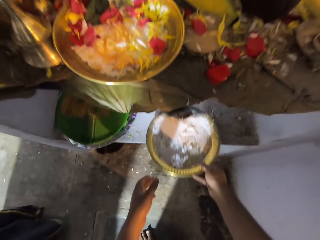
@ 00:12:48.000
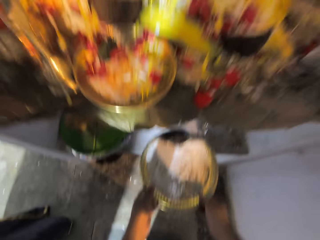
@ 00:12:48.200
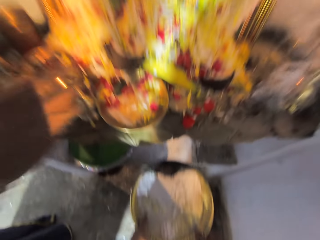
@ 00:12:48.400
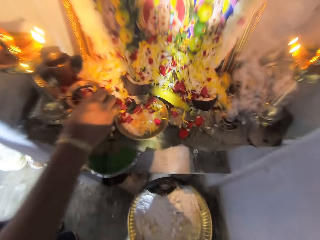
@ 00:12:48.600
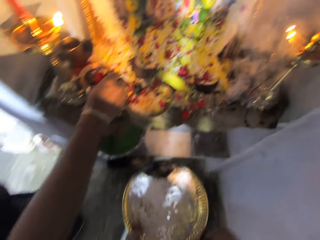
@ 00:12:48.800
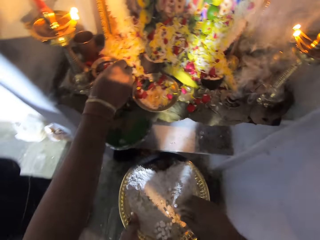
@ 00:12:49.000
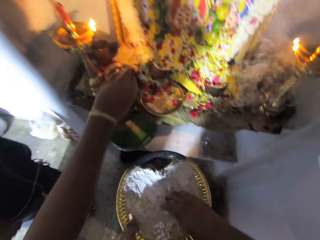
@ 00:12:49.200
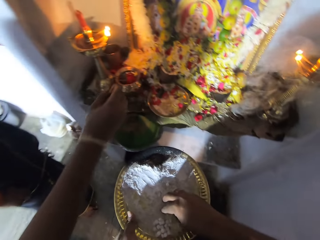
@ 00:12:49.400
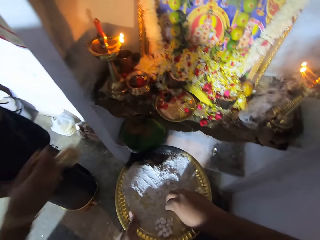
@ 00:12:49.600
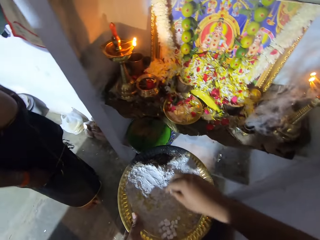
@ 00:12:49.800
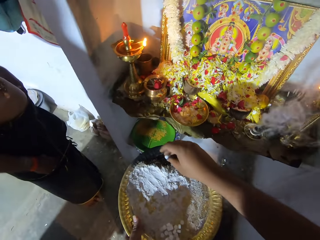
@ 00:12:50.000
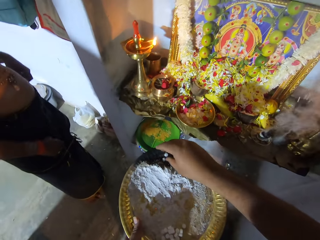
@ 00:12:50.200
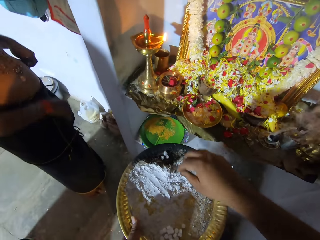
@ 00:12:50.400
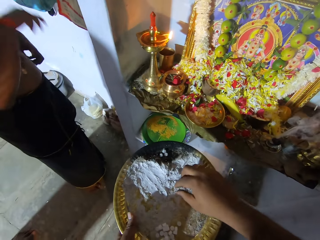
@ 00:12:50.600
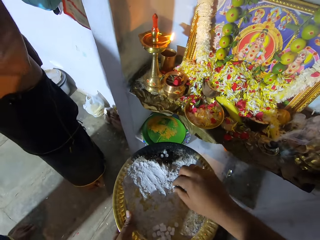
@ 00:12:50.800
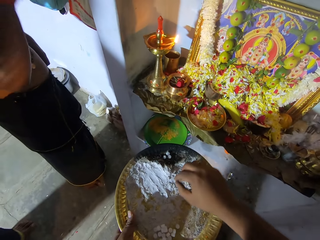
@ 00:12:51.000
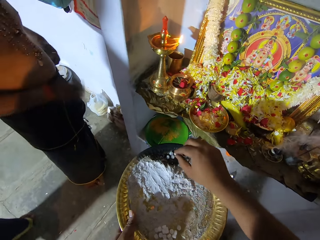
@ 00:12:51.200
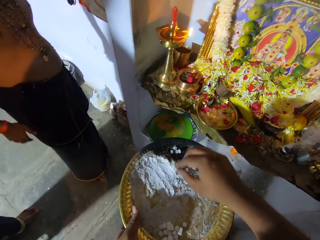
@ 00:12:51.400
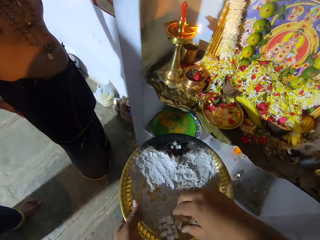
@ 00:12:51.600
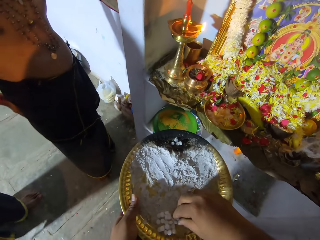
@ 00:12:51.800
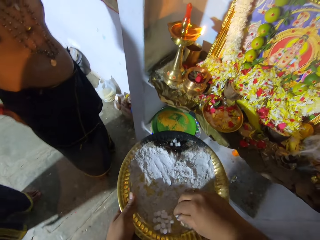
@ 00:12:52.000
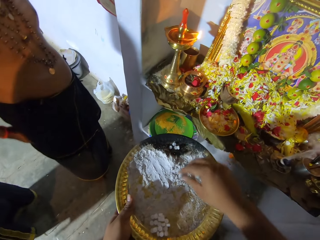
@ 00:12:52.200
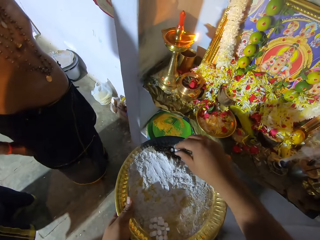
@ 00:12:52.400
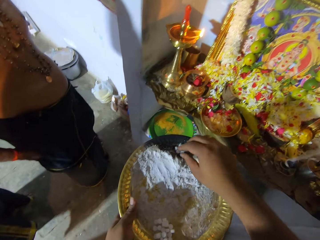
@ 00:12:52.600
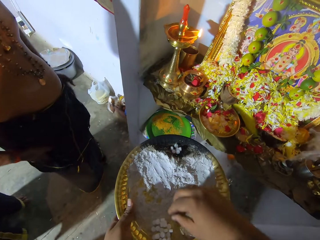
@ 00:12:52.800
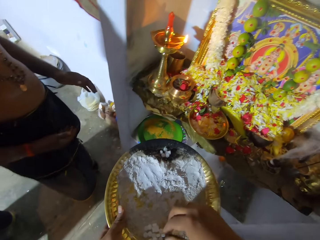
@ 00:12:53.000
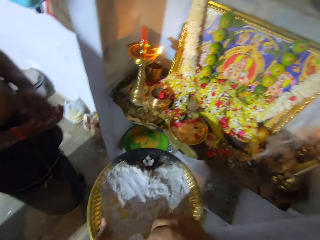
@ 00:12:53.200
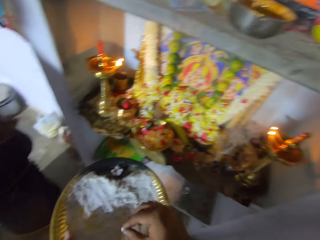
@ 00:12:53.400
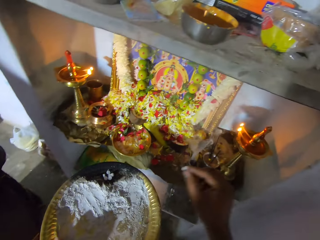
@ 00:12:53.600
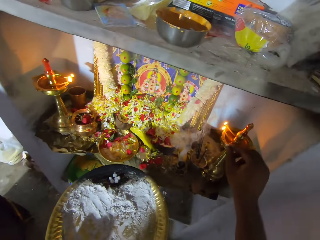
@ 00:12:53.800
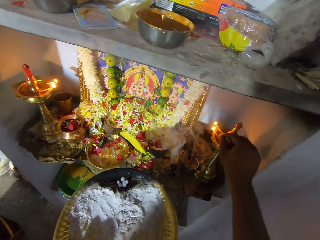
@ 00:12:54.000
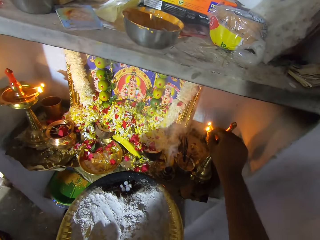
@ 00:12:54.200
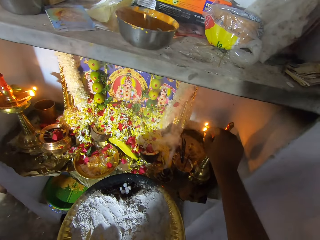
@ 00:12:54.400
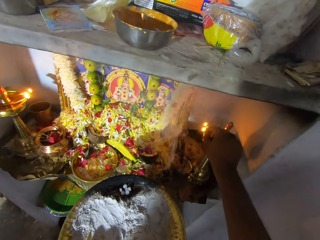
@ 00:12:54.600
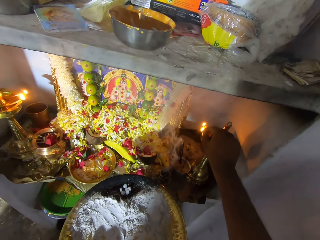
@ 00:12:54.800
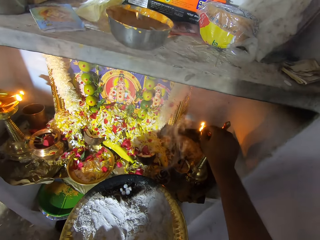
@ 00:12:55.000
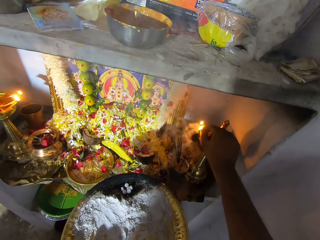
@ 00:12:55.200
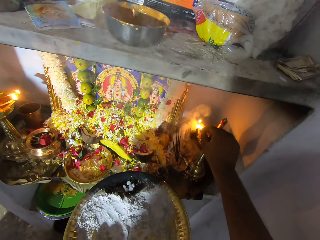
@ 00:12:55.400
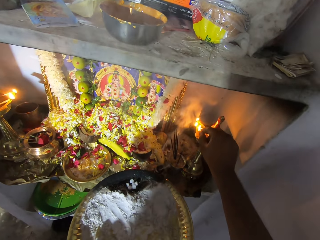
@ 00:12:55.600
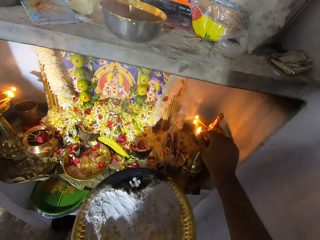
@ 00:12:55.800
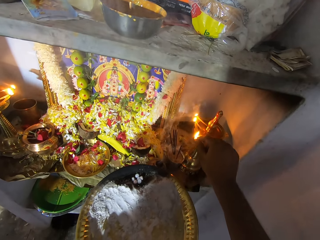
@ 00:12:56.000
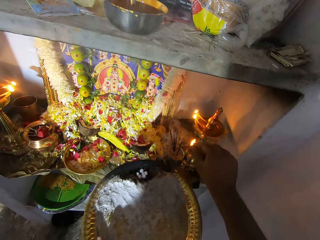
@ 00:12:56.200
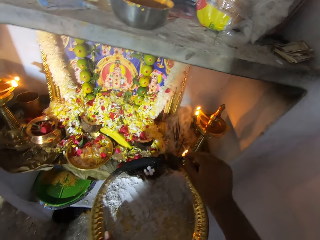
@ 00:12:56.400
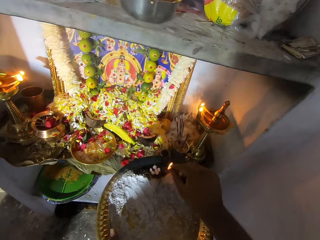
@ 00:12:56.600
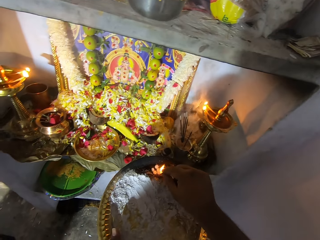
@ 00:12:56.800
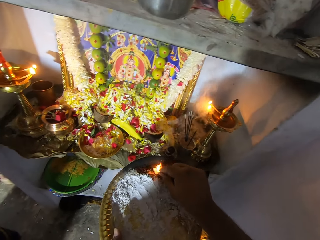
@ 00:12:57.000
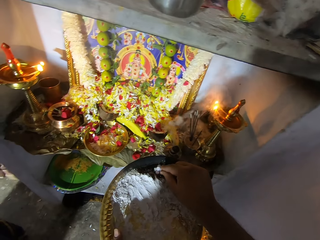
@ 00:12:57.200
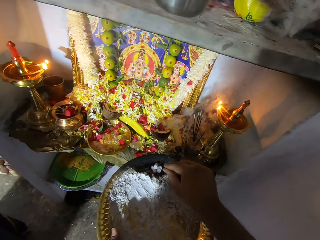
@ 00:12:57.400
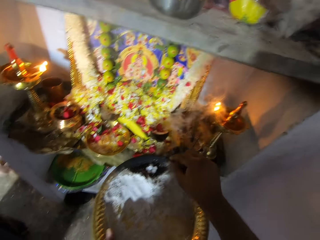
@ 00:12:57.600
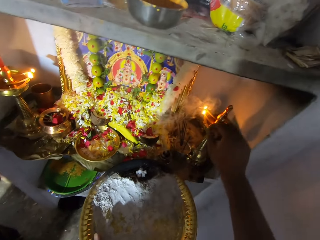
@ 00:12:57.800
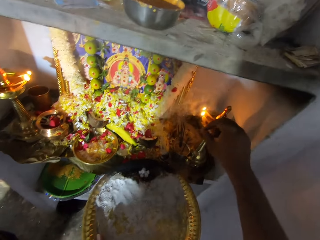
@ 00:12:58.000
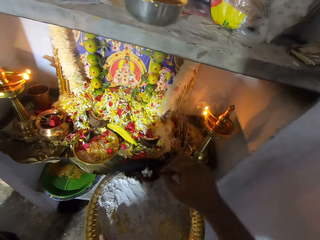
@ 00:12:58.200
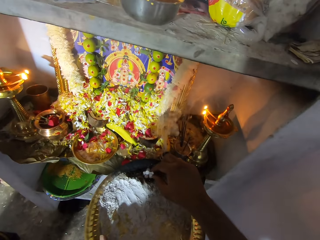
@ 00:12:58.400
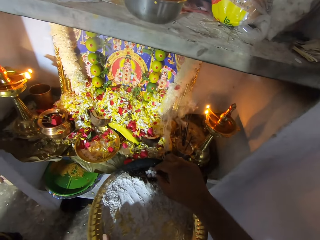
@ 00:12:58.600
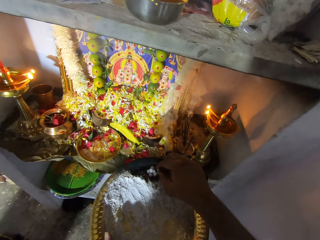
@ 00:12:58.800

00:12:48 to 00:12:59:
The camera wearer picks up a plate of something. A male touches the object. The camera wearer drags something in the plate. They arrange the object on the plate. They pick up a wax or candle. They light the wax. They put the lit candle on the plate.

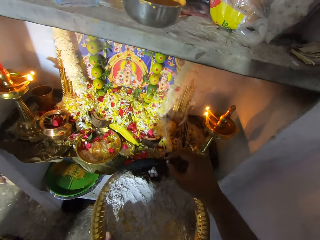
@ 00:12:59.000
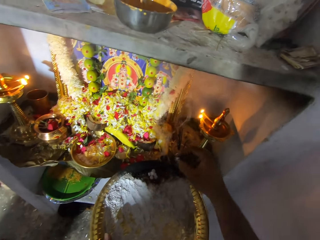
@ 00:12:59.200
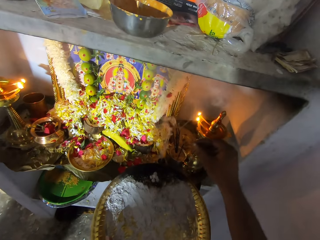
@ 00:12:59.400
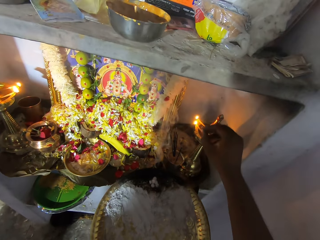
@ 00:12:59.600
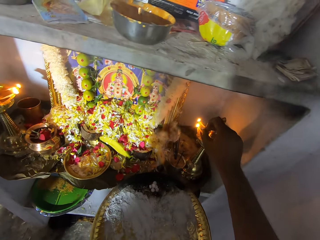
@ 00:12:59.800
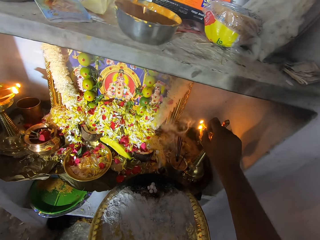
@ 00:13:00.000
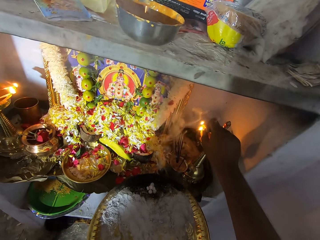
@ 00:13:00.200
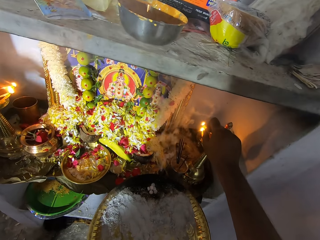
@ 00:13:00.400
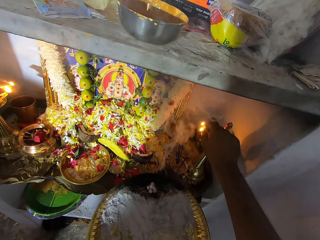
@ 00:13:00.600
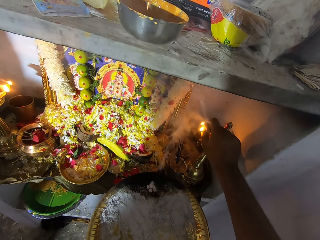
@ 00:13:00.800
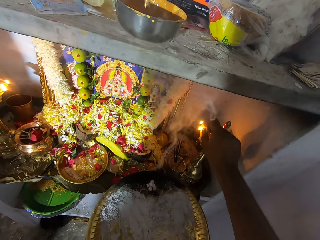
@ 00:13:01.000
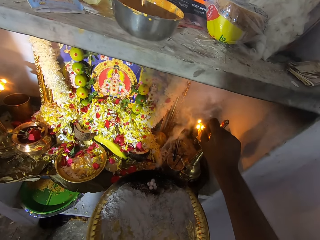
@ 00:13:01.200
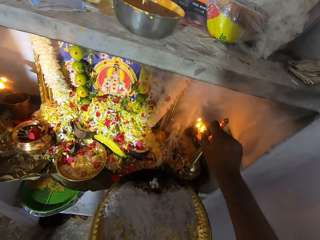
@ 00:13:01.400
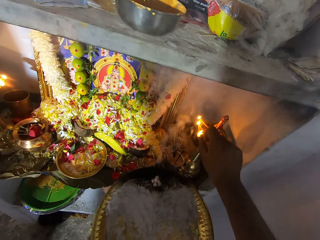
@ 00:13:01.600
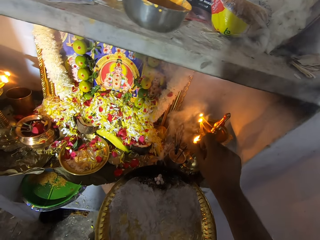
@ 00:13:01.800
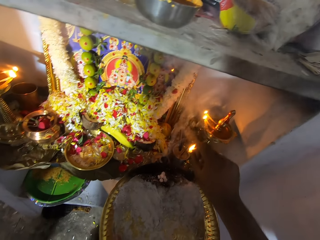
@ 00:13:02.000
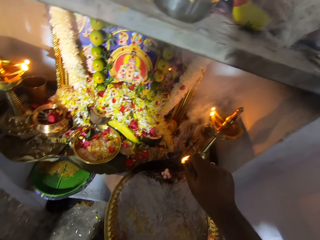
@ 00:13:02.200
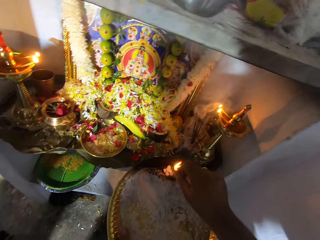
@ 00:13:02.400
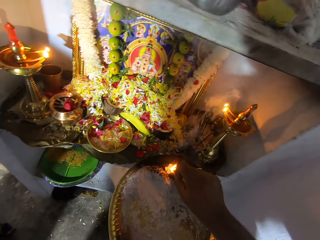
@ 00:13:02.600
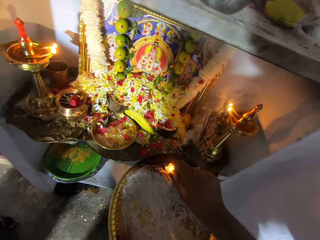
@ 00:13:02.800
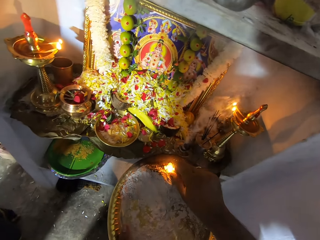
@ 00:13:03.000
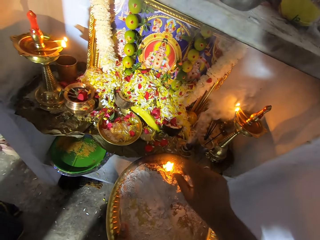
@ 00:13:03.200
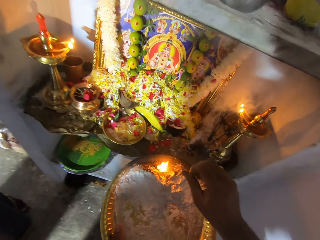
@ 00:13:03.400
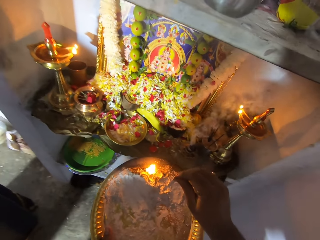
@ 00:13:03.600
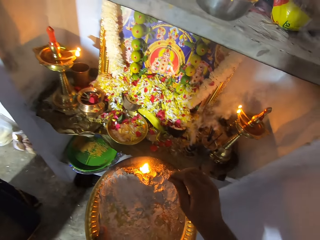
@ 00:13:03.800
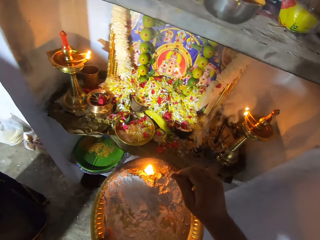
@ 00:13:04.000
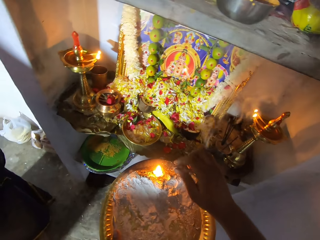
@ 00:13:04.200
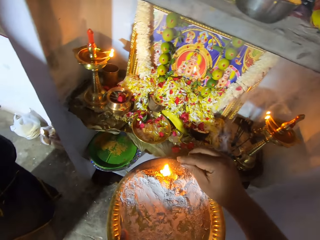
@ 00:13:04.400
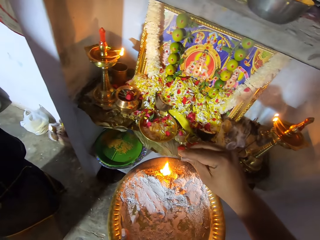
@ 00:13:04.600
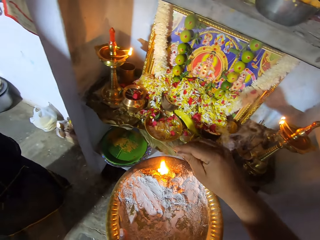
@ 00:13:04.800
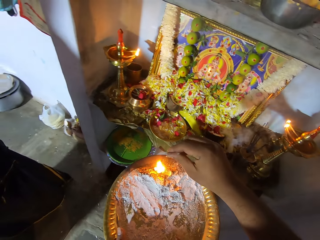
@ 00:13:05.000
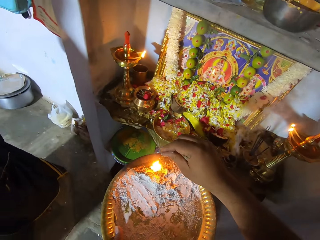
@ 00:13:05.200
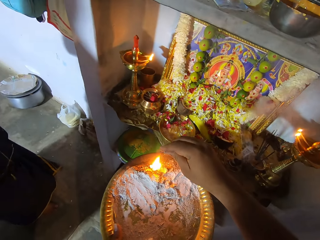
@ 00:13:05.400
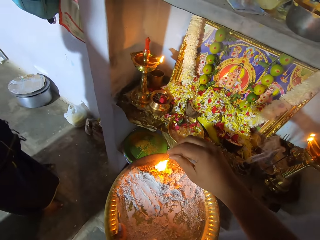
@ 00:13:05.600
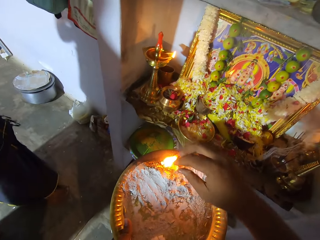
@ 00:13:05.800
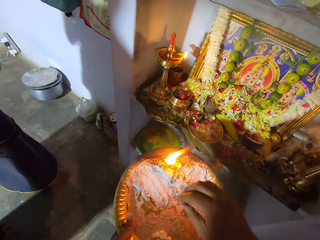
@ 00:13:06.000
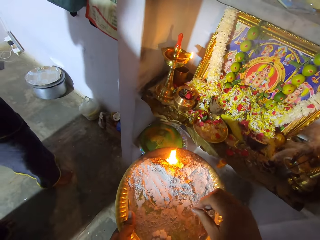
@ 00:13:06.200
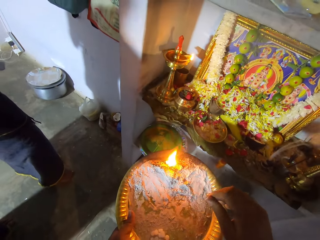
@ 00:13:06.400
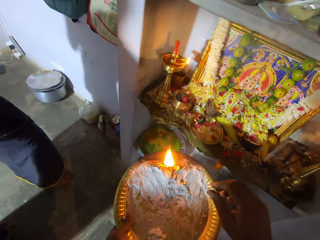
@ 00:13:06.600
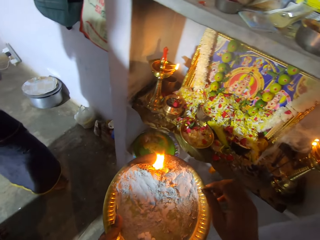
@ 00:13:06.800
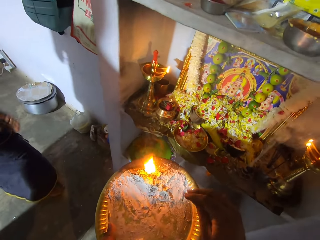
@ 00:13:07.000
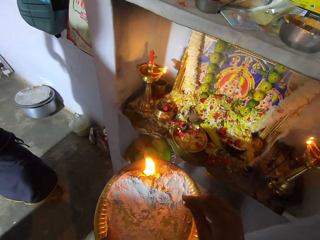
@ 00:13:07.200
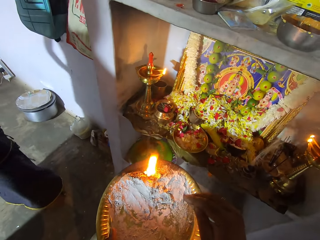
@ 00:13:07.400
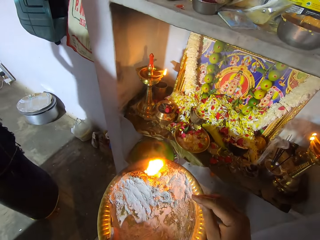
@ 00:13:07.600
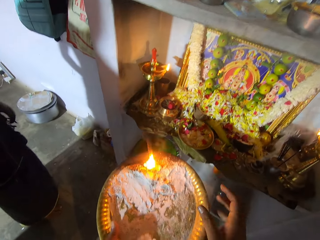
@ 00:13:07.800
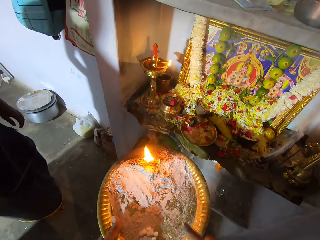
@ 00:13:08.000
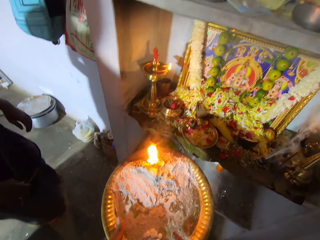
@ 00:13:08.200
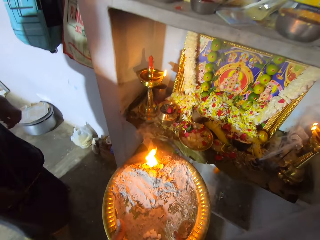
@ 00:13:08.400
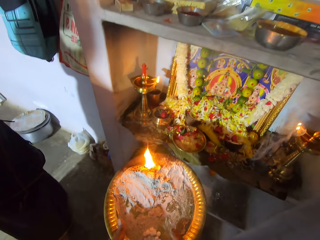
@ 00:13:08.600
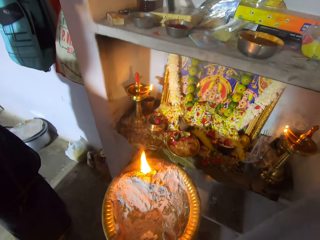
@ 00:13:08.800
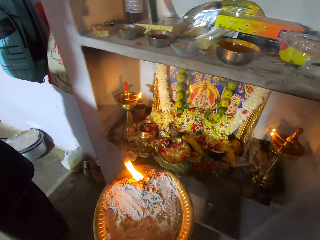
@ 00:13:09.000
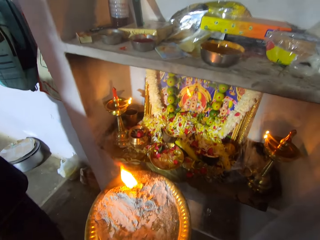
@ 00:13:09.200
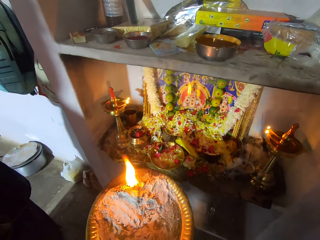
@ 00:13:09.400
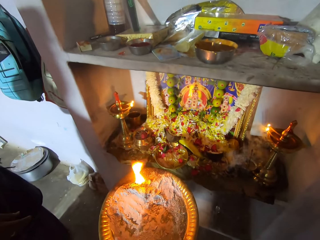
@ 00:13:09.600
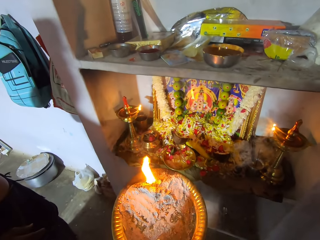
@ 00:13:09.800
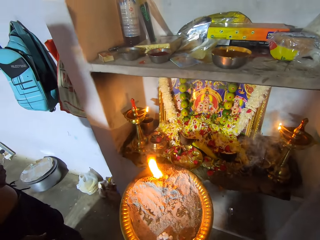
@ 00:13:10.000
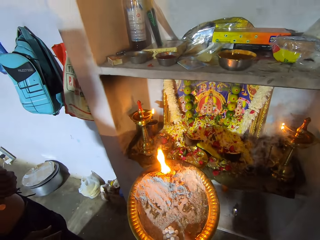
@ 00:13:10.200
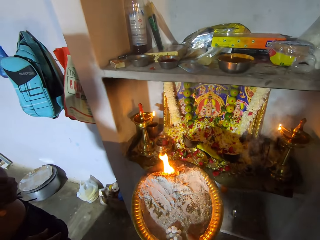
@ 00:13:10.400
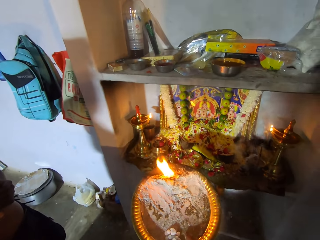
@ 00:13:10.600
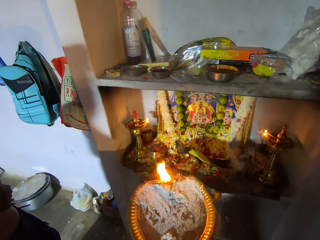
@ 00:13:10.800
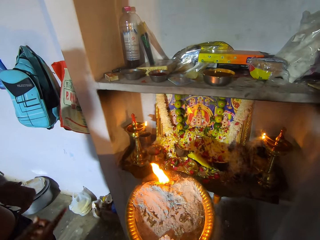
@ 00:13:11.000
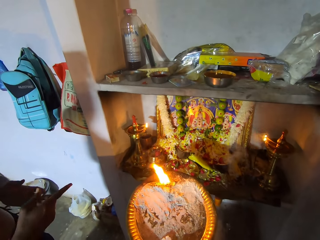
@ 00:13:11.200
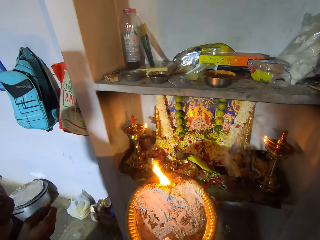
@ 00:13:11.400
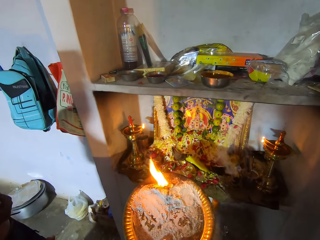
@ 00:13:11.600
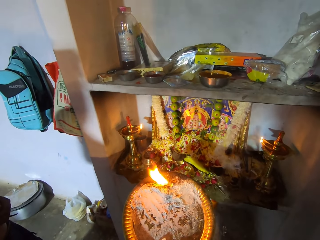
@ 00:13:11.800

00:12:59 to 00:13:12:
The camera wearer picks up the candle. They light the candle. They put the lit candle on the plate. They hold the plate of something. They pray.
